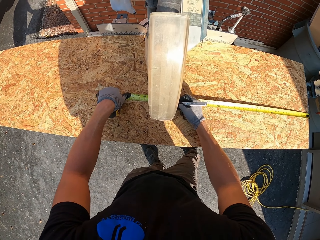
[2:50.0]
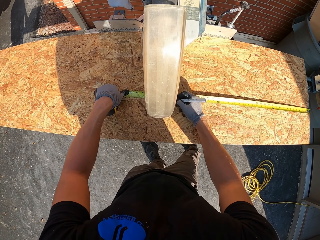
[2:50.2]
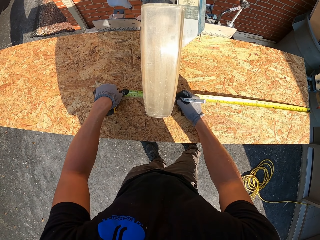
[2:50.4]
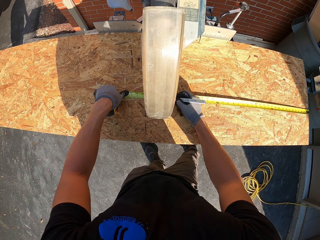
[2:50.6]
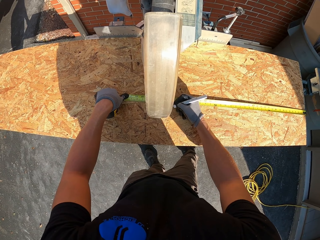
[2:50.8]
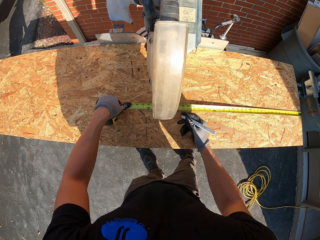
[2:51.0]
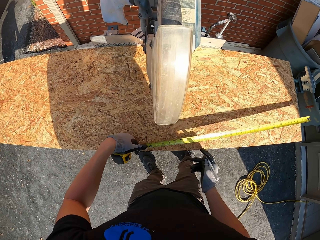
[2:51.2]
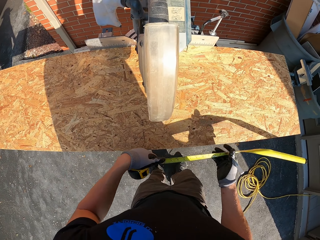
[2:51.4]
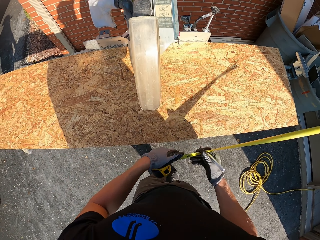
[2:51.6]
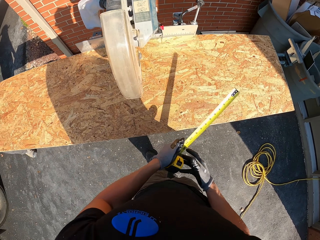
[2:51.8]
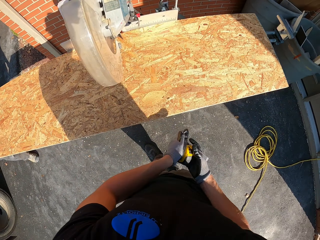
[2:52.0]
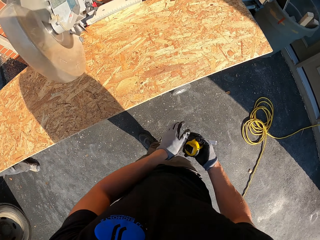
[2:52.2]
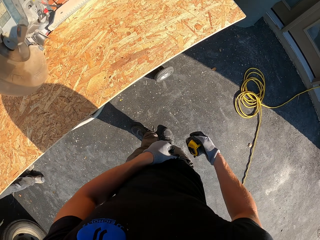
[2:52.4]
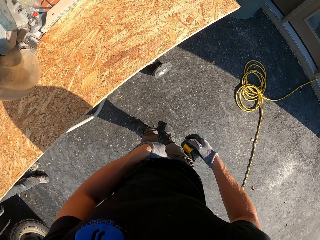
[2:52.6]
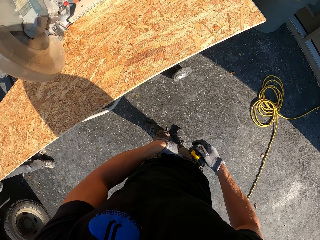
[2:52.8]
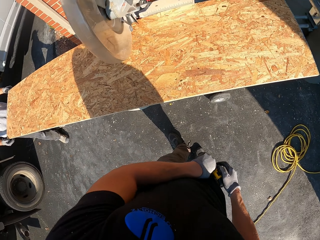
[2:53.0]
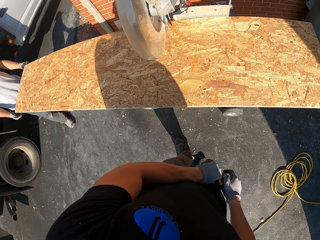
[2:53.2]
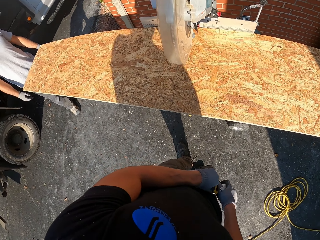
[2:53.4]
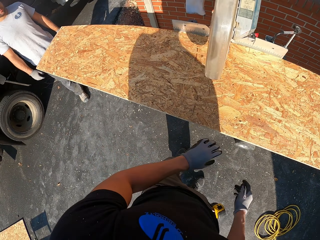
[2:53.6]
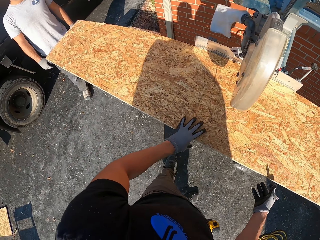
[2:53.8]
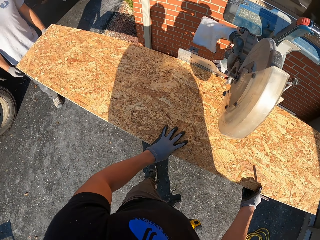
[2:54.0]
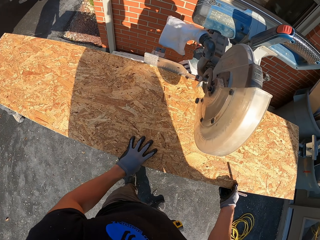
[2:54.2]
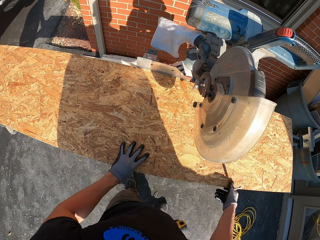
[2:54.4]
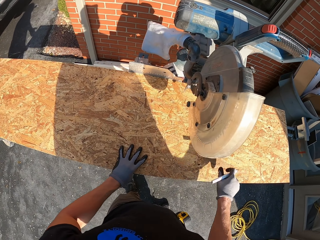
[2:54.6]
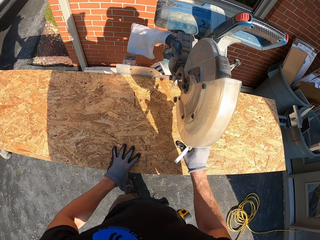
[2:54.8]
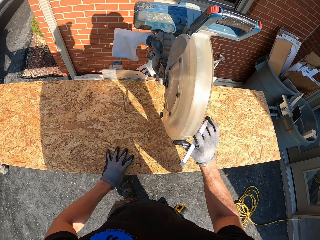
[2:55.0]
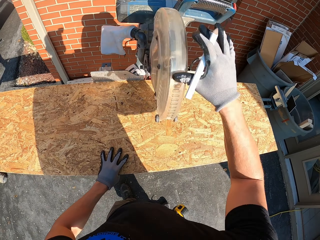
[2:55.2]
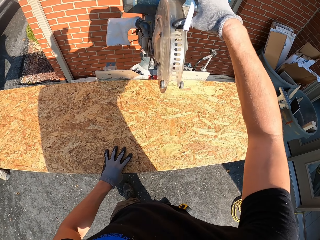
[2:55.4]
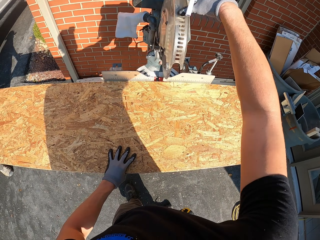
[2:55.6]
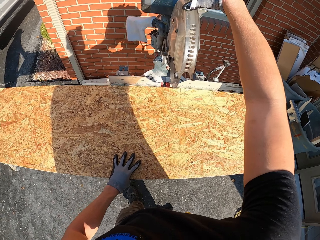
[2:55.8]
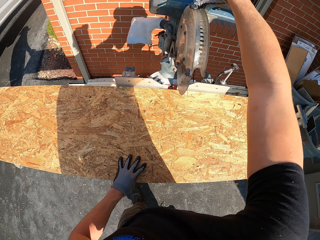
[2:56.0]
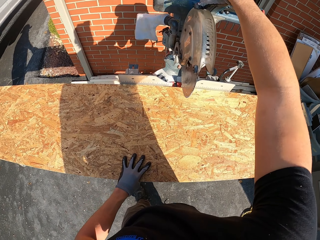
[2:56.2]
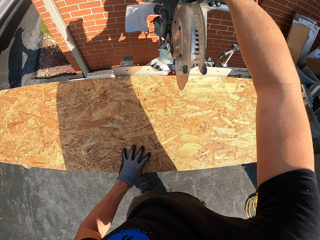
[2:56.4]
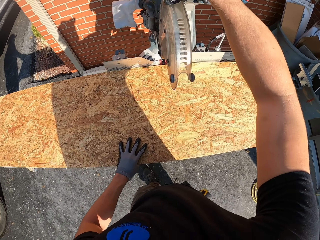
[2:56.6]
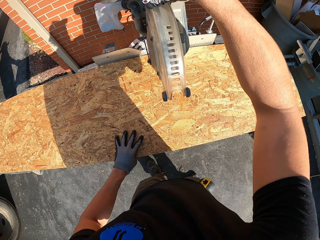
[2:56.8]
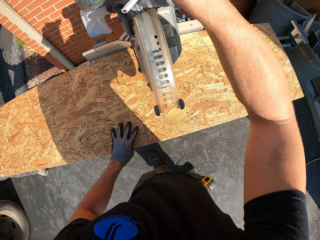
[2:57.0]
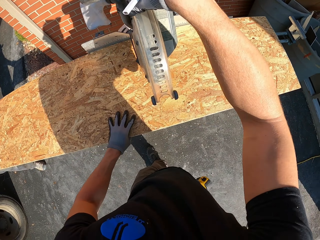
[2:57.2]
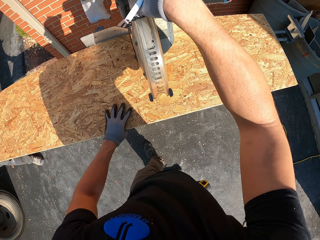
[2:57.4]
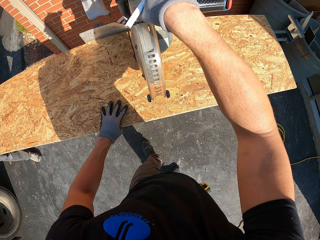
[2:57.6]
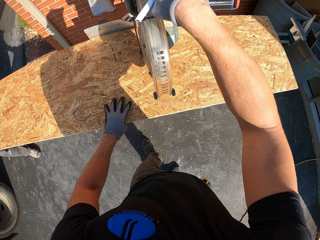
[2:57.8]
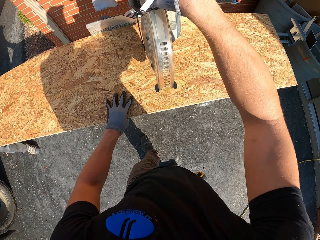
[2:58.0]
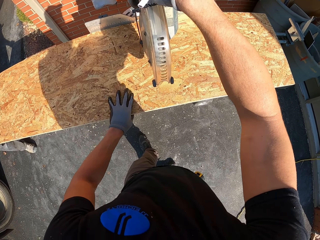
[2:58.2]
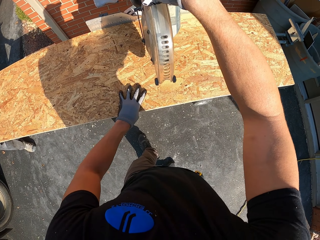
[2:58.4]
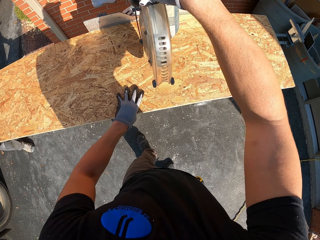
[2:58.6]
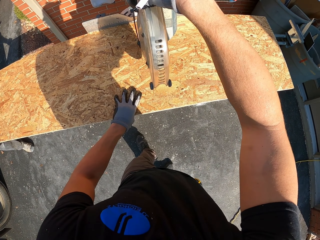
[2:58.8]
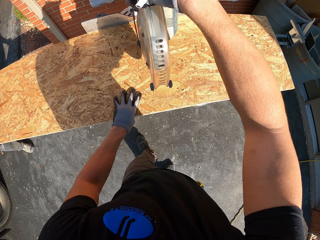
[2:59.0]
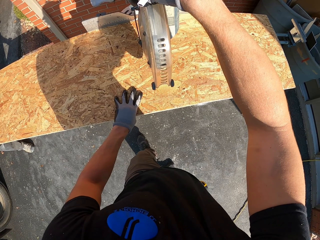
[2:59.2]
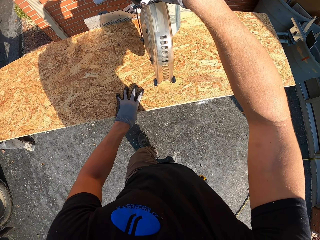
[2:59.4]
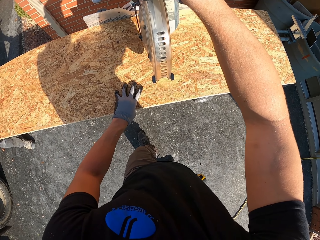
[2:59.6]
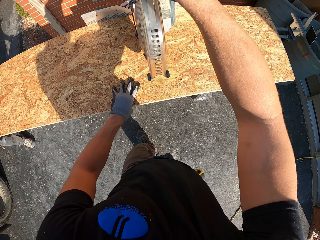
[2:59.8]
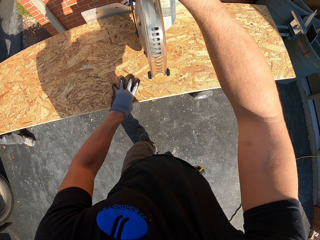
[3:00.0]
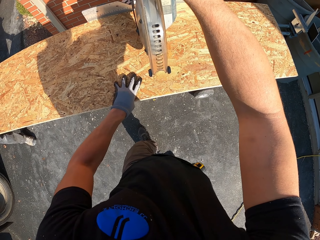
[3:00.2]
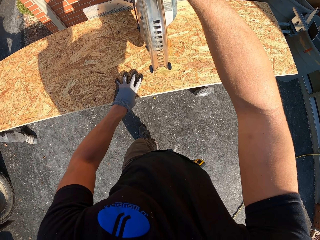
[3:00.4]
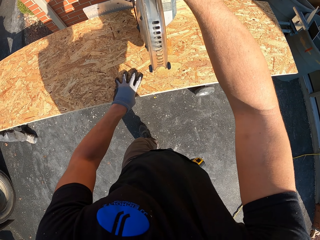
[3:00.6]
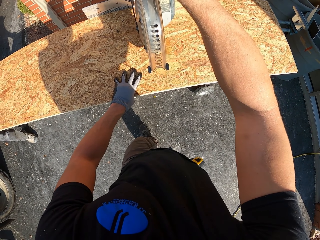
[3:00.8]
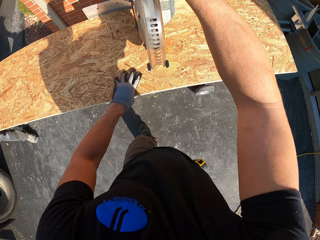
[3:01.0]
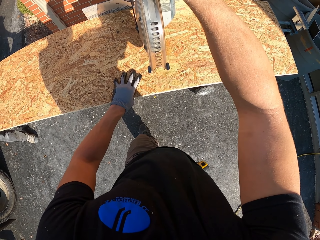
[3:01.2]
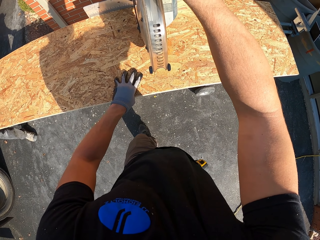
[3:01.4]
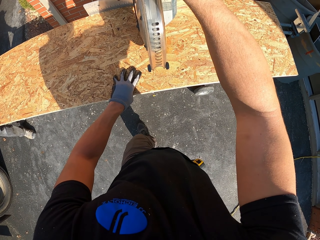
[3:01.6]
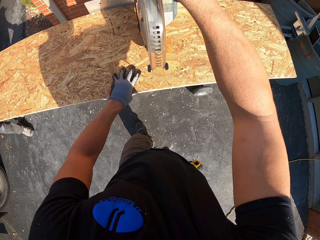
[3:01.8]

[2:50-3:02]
The camera wearer holds a marker. They make a mark on the board with a pen. They put a tape measure in a pocket. They hold the board with both hands. They hold a wood cutter machine. They push the saw forward. They cut the board with the saw.

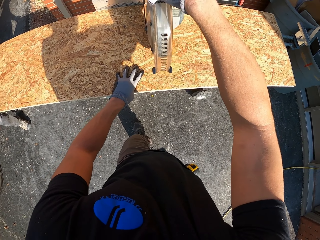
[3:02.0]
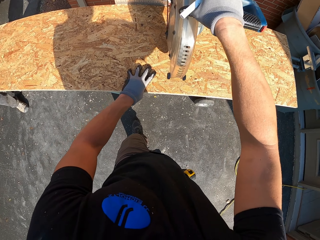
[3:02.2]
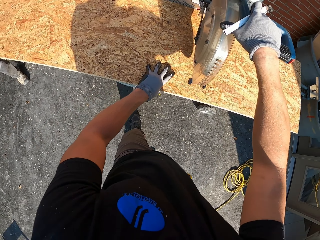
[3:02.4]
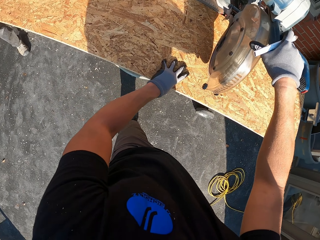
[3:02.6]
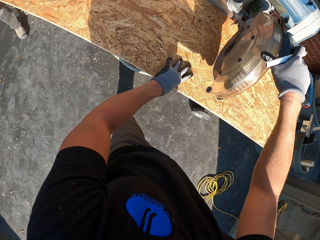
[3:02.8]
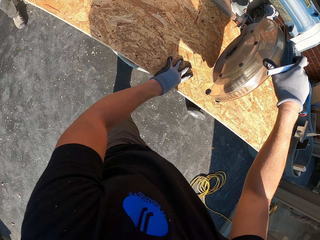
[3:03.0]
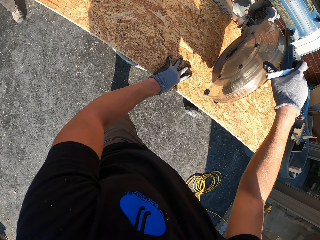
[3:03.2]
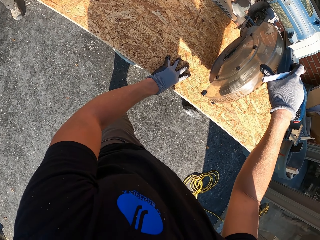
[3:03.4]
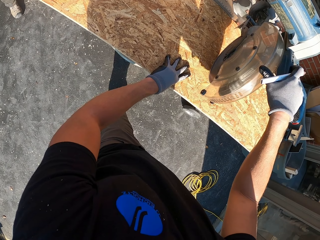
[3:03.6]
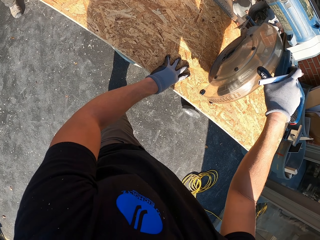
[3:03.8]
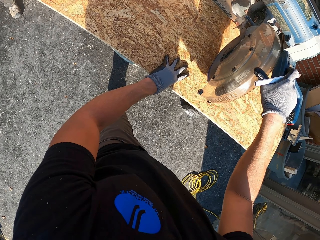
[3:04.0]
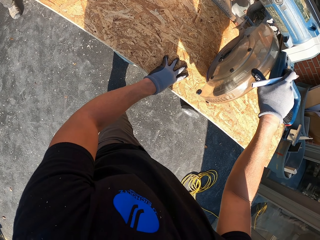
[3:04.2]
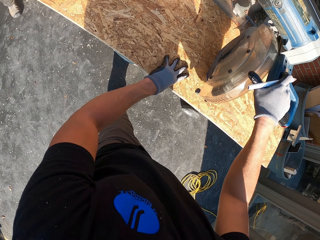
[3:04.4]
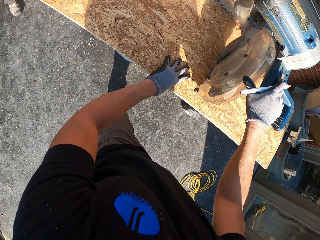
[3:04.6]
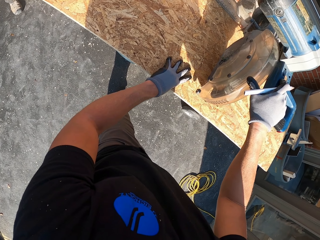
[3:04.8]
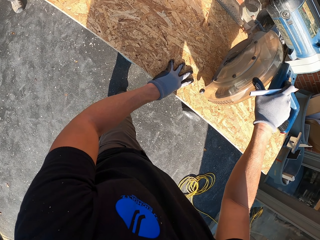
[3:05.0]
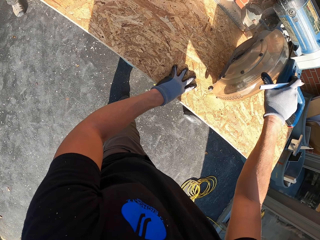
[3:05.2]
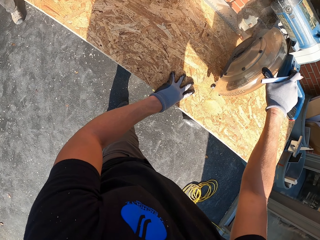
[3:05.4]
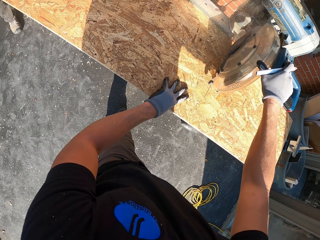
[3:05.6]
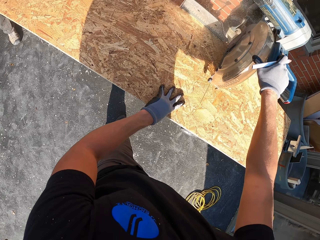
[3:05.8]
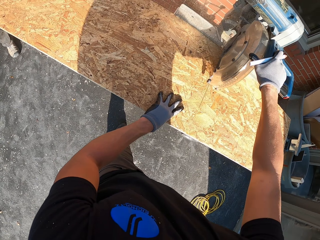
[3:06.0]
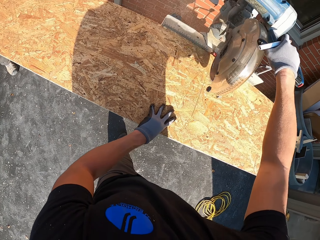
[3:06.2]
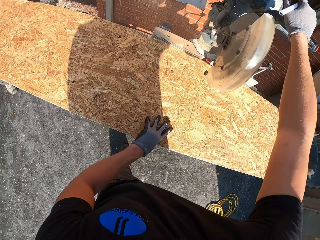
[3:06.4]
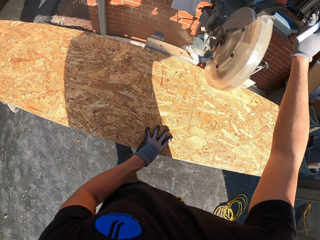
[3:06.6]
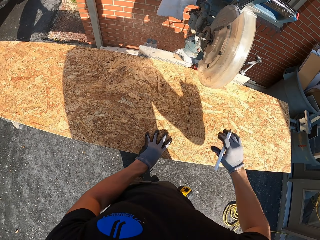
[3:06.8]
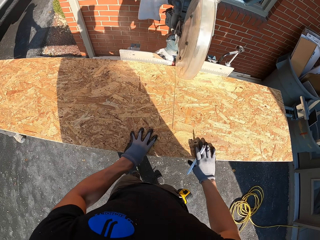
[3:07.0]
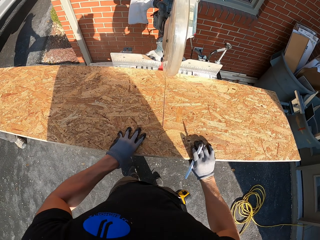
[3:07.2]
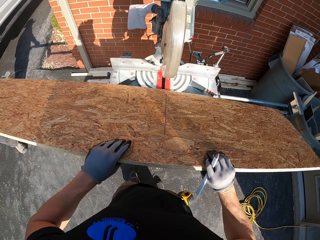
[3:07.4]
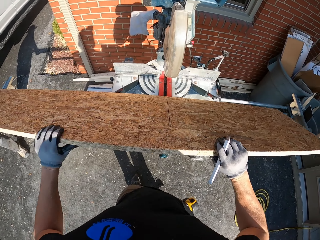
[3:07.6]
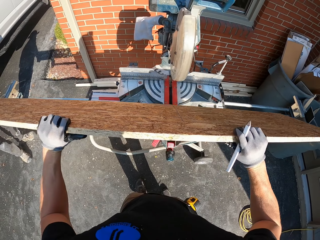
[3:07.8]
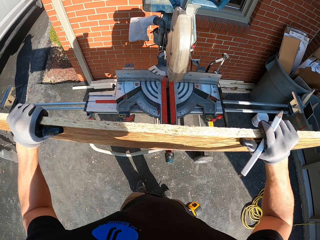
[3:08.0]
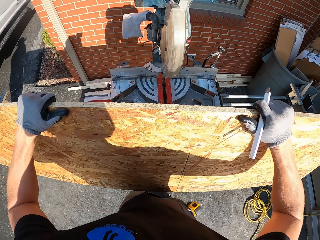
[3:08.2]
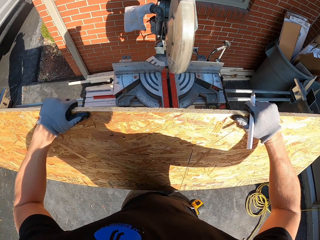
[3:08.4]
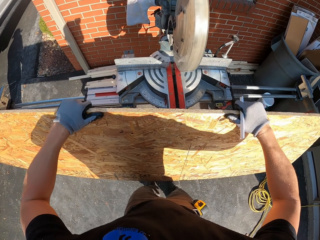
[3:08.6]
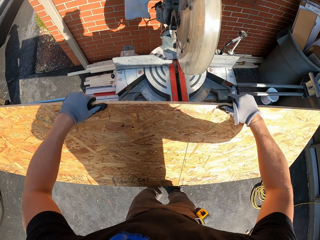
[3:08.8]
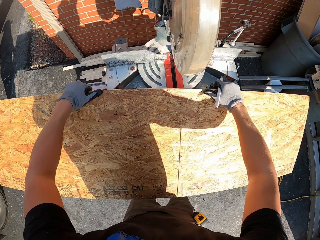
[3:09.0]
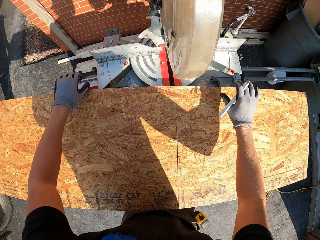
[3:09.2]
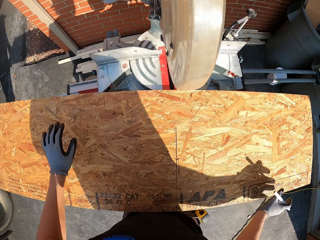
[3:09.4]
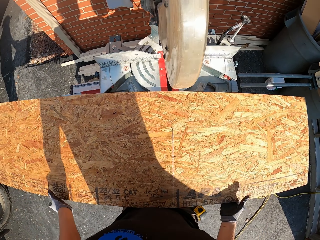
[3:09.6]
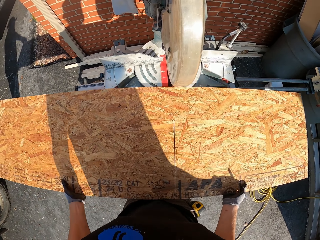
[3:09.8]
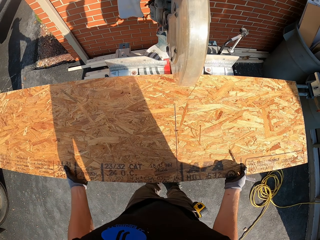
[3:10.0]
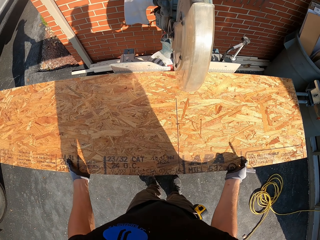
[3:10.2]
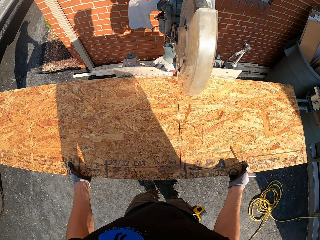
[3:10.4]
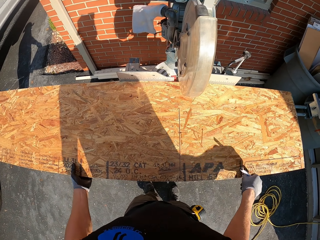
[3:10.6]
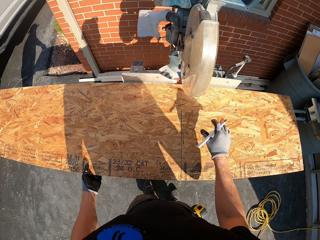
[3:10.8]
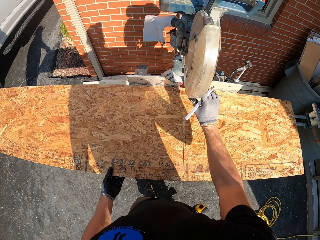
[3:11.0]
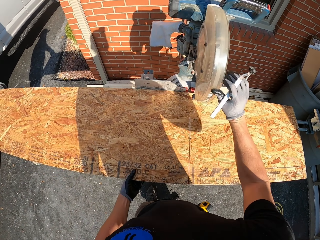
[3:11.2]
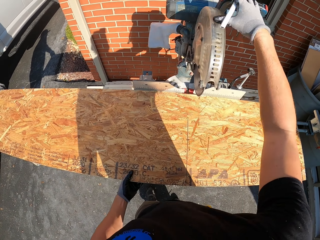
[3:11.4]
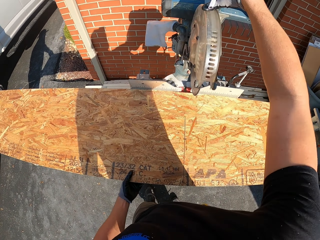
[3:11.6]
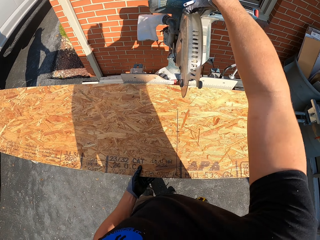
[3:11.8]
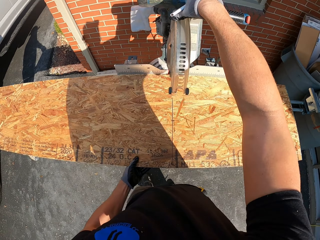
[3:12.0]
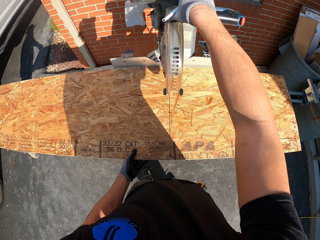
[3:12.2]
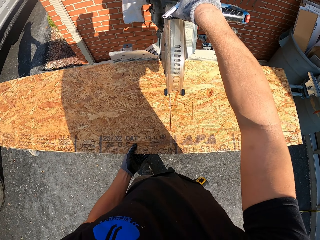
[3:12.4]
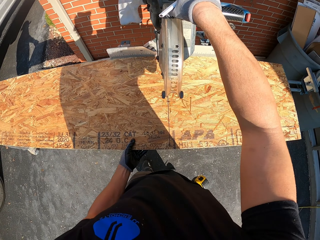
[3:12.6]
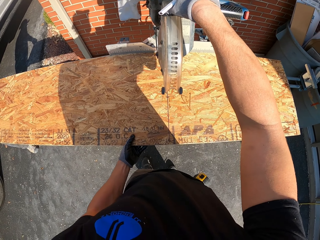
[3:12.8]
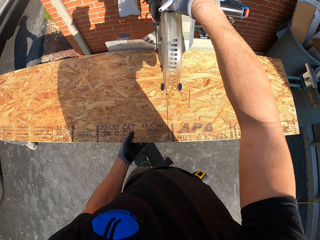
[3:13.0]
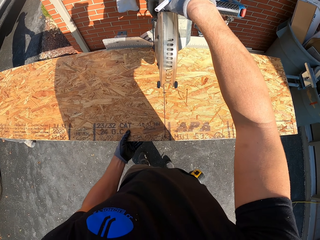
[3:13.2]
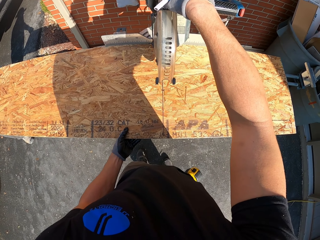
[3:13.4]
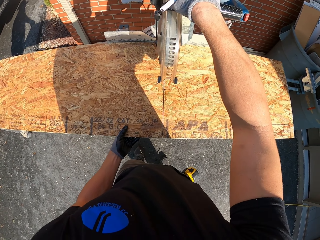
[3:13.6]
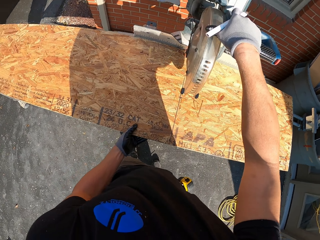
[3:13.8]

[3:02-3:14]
The camera wearer looks at the saw or wood cutter machine. They cut the board or wood with the saw. They remove the wood cutter machine on the wood. They lift the board with both hands. They hold a marker. They flip the board. They put the wood on the wood cutter machine and adjust the wood on the wood cutter machine. They hold the saw with the right hand. They cut the board.
